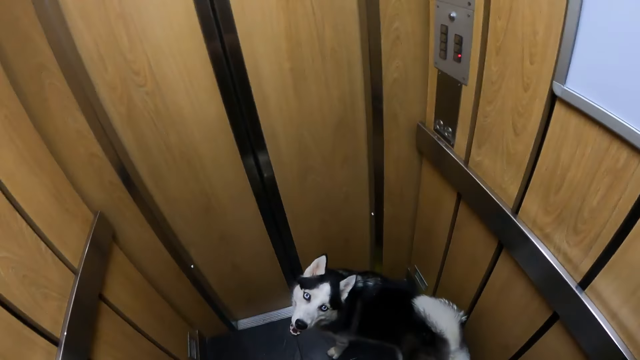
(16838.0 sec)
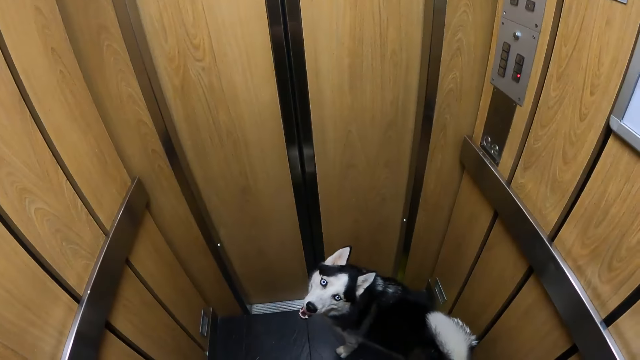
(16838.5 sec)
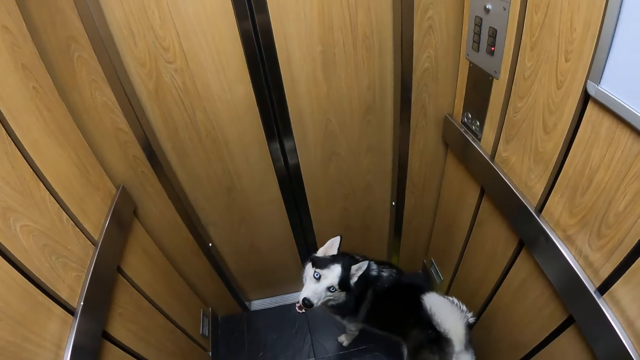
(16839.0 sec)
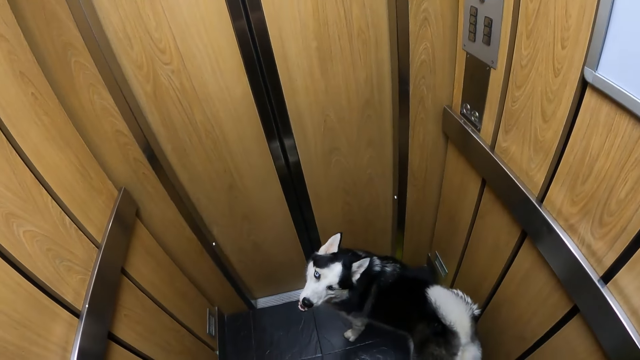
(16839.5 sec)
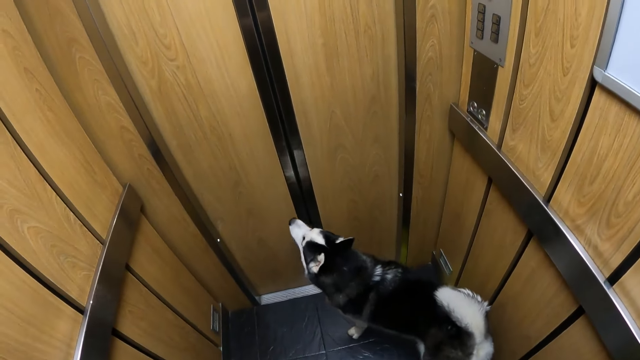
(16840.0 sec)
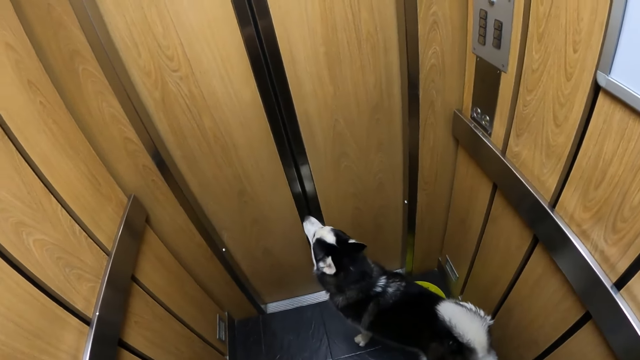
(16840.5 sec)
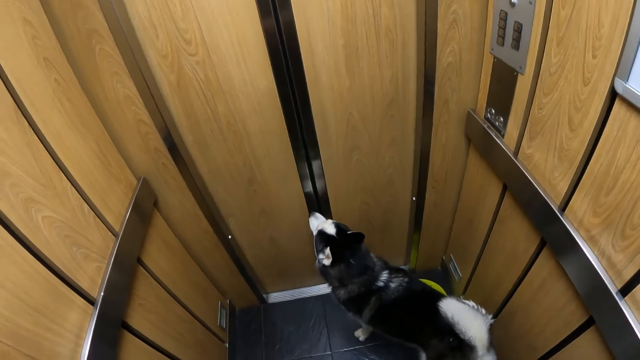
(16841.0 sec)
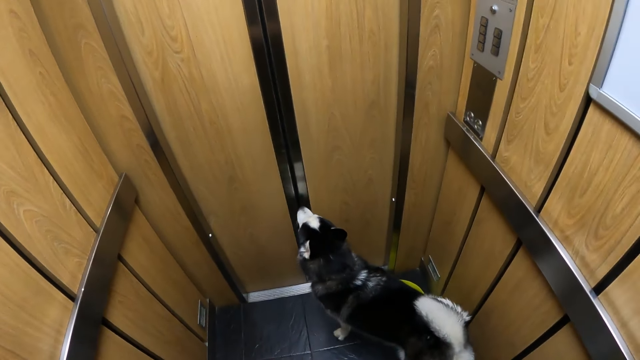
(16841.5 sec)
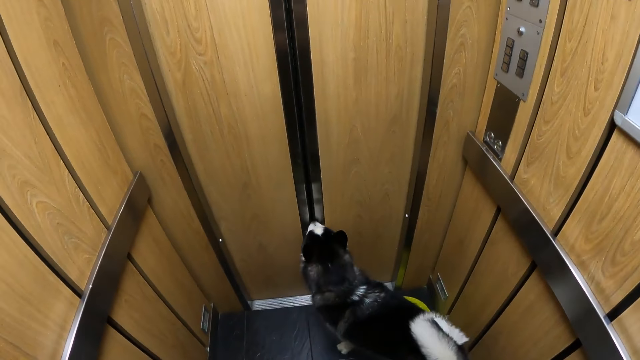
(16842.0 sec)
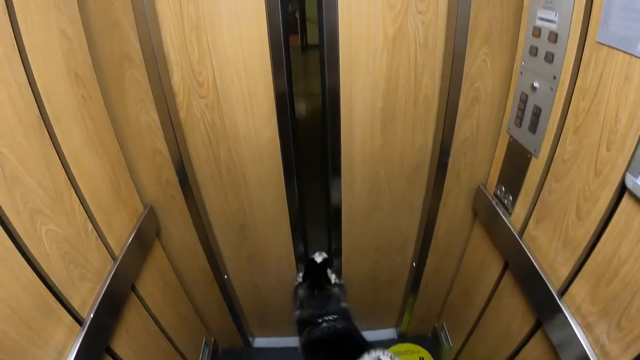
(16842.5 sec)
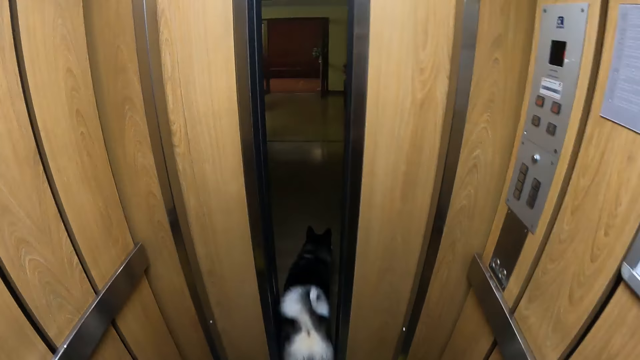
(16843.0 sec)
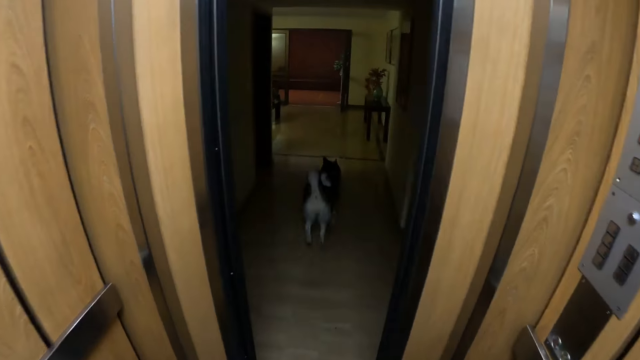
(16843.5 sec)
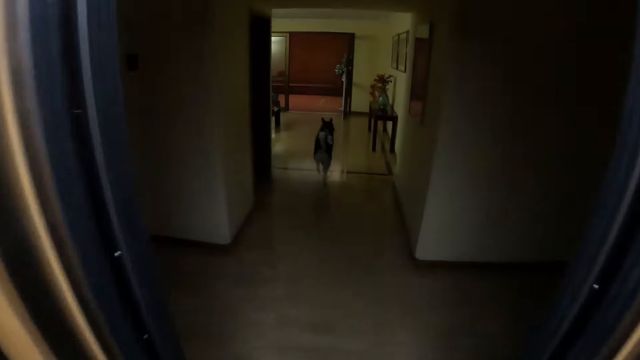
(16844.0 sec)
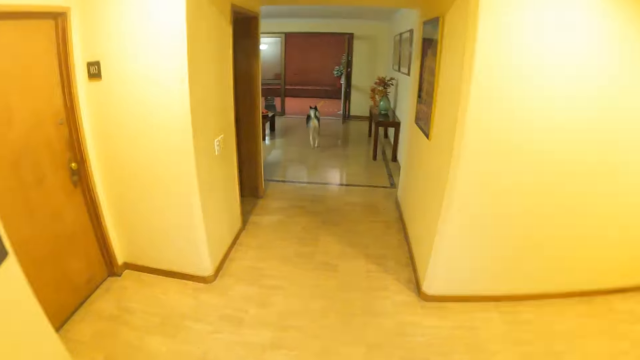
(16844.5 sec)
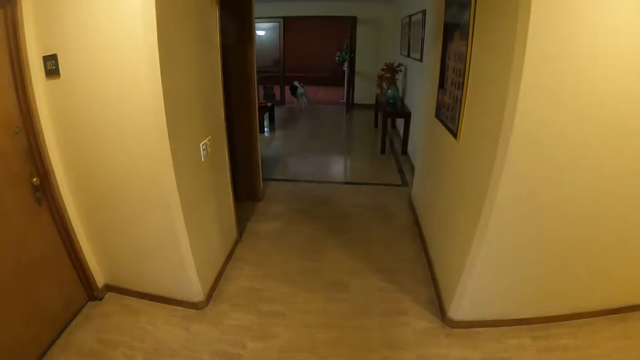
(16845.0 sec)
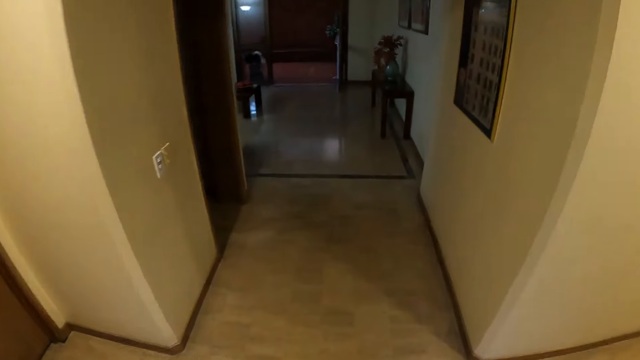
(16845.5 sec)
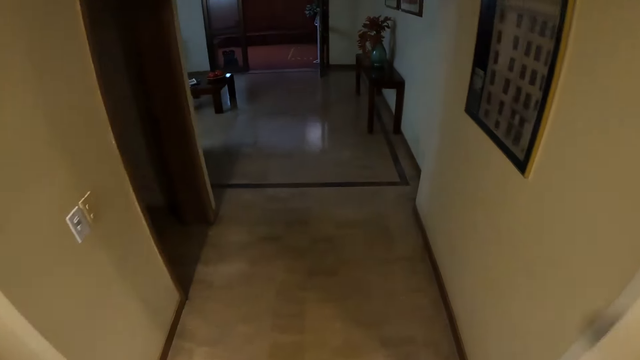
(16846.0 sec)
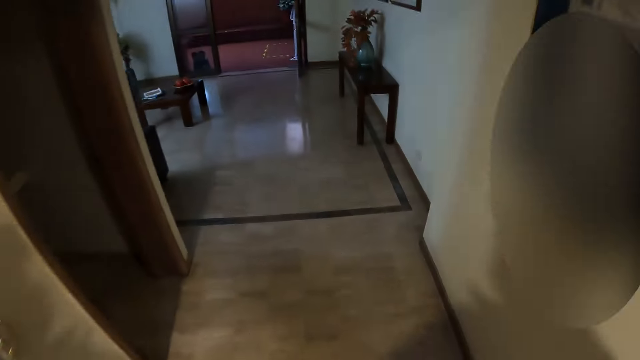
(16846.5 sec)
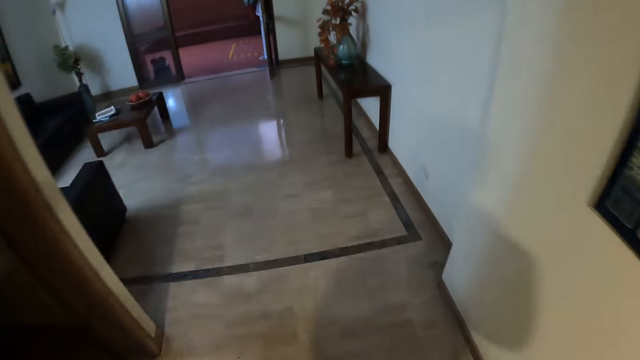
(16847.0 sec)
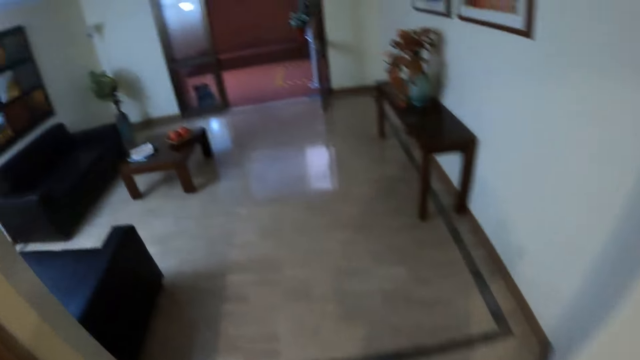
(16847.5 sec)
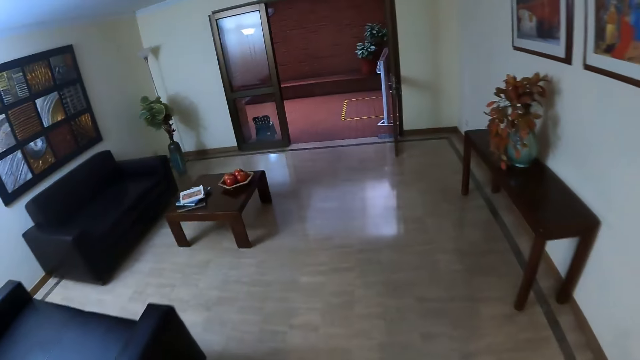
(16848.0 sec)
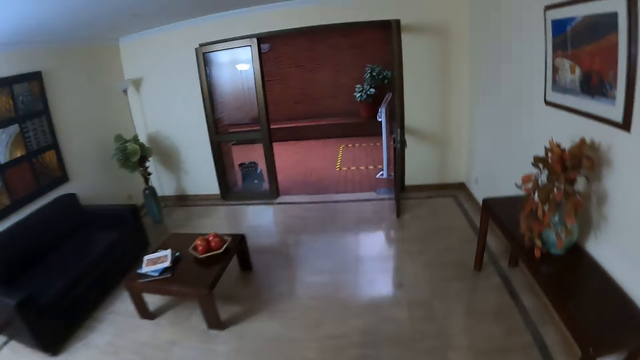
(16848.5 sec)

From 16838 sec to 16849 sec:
The camera wearer looks at a dog. The dog runs out of the elevator. The camera wearer walks out of the lift. They walk in the house.

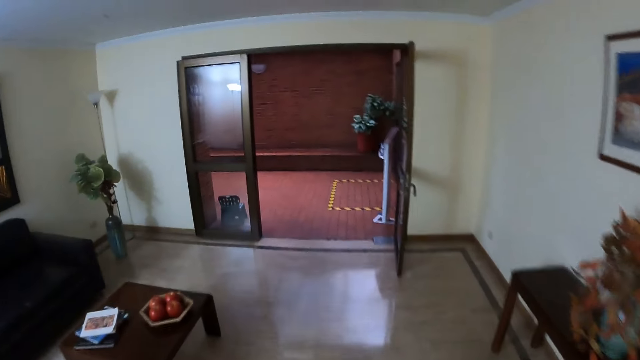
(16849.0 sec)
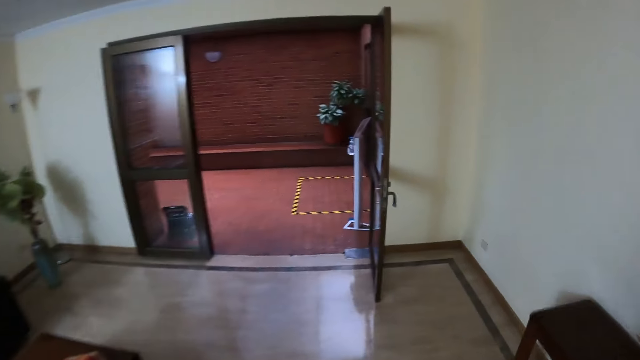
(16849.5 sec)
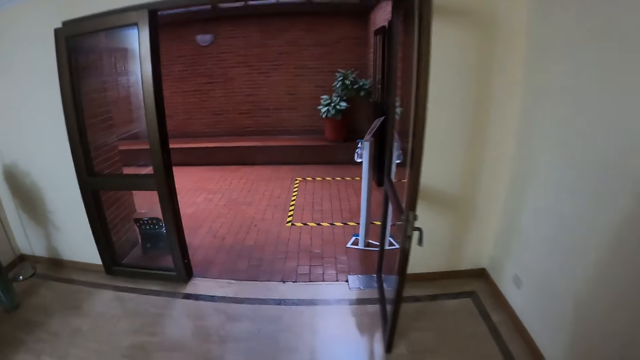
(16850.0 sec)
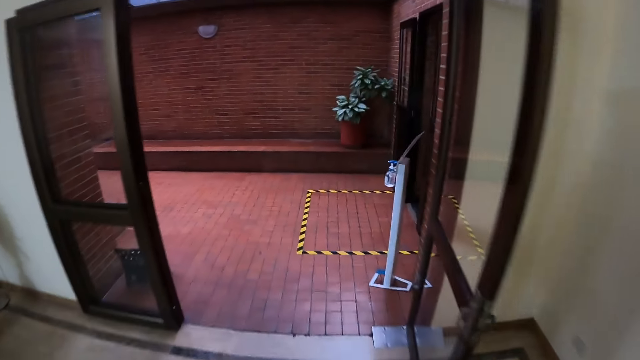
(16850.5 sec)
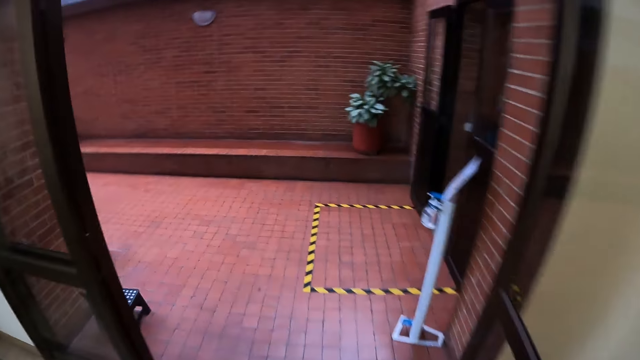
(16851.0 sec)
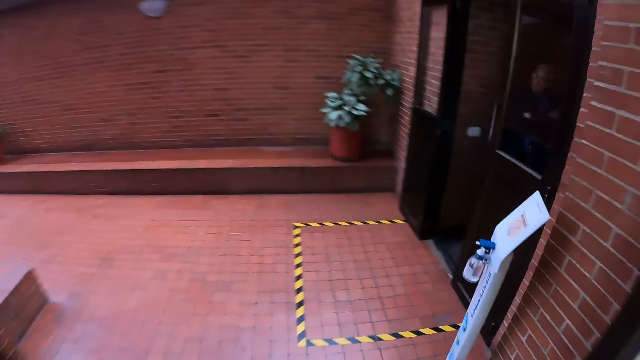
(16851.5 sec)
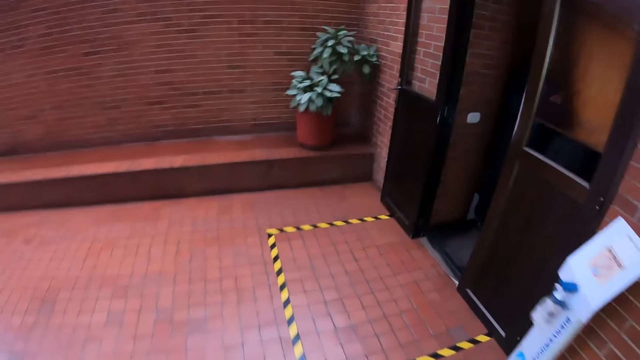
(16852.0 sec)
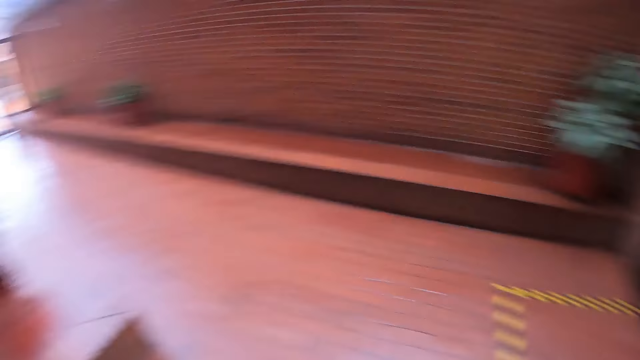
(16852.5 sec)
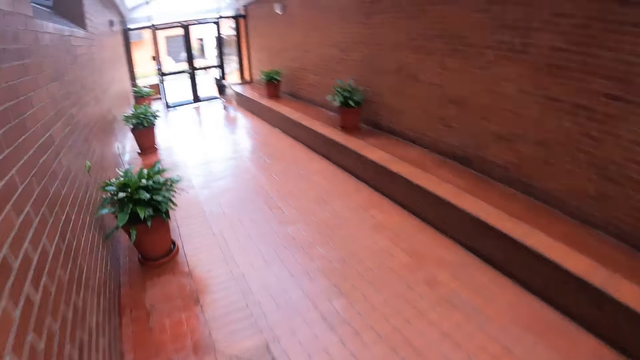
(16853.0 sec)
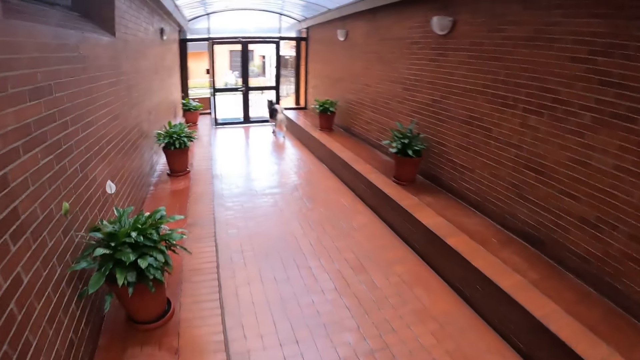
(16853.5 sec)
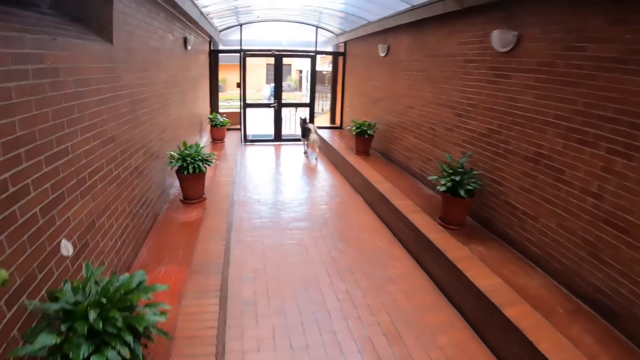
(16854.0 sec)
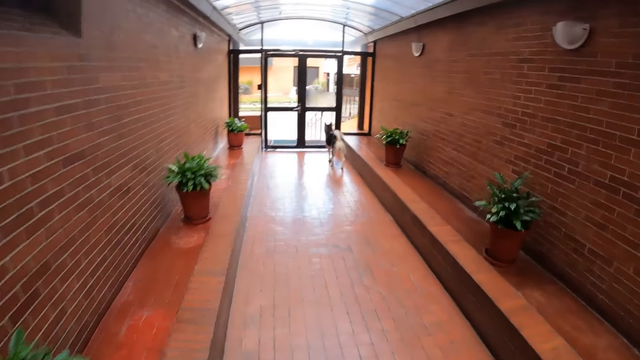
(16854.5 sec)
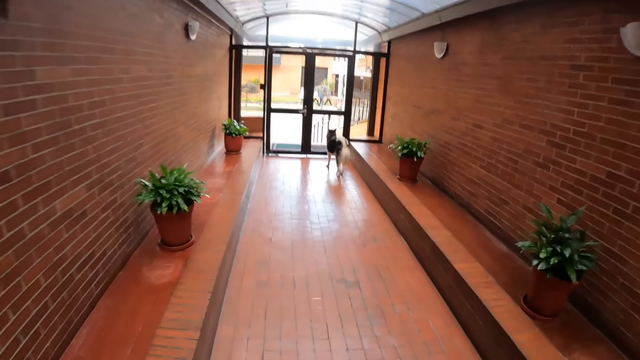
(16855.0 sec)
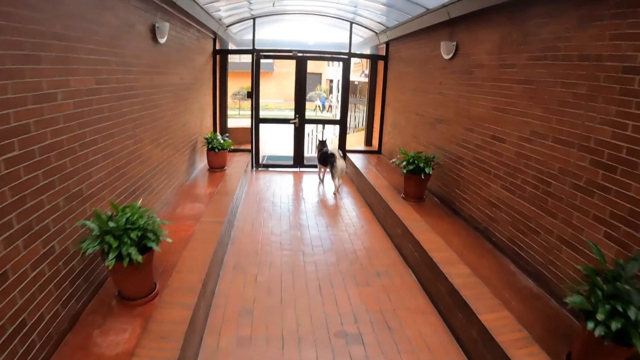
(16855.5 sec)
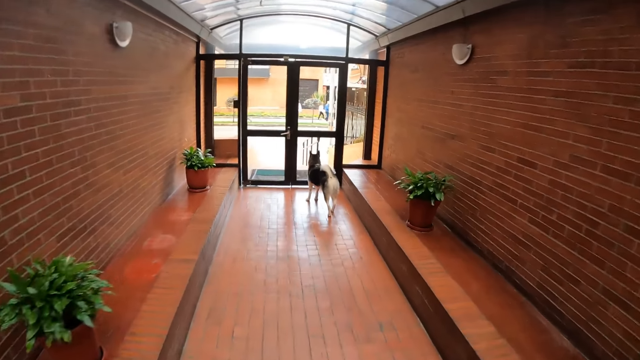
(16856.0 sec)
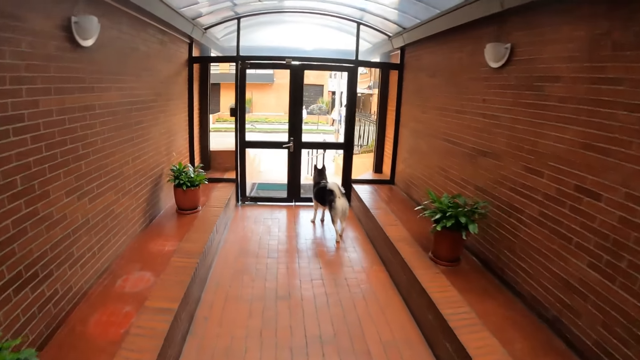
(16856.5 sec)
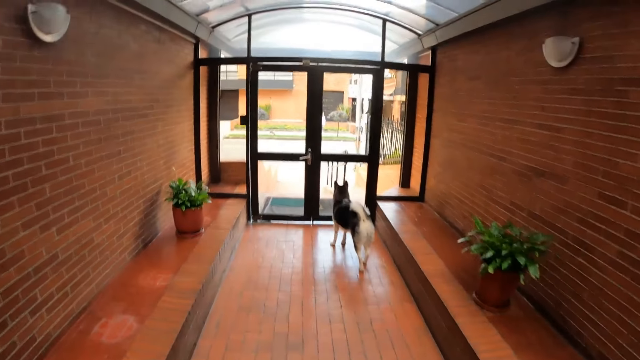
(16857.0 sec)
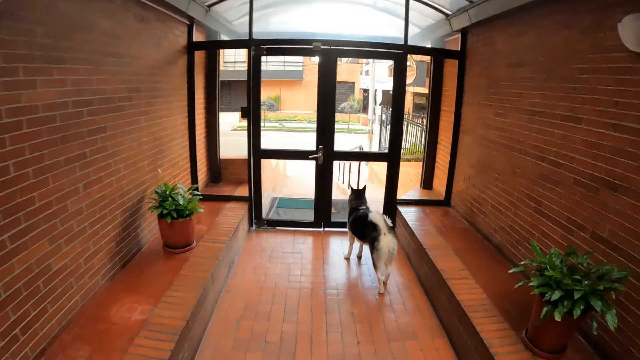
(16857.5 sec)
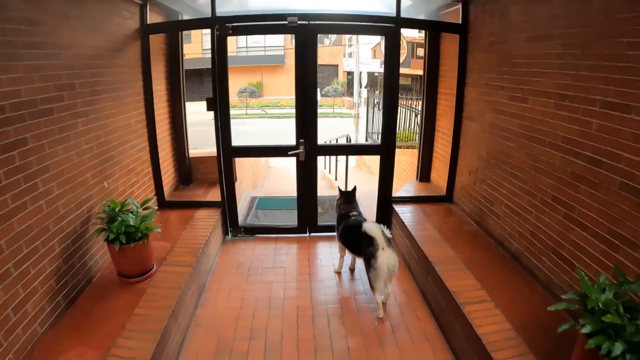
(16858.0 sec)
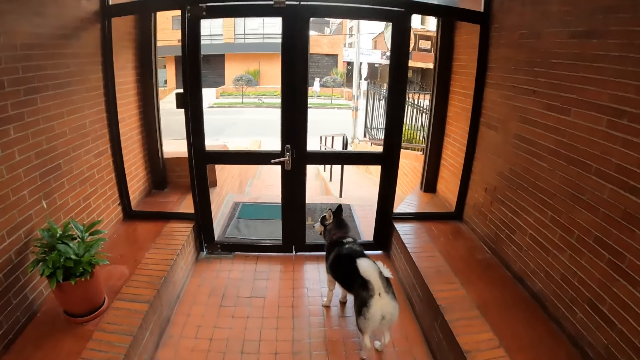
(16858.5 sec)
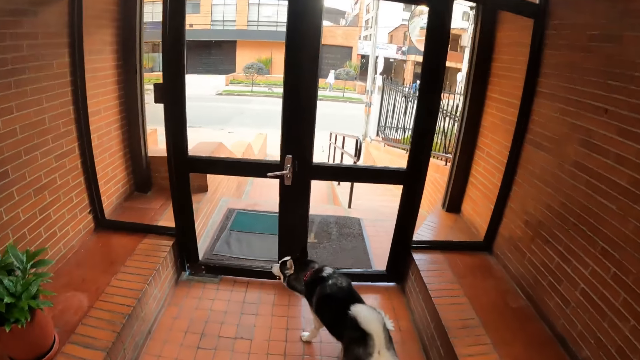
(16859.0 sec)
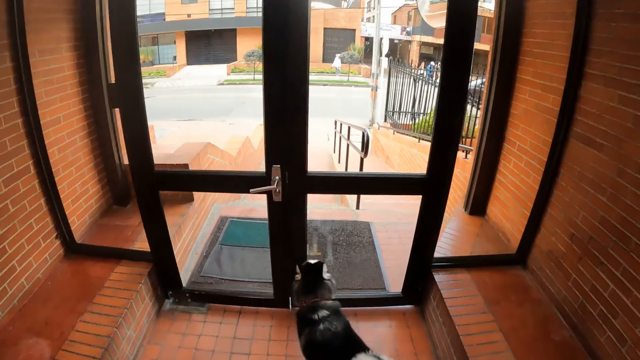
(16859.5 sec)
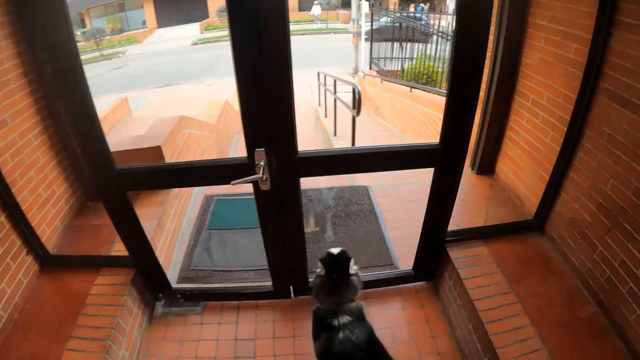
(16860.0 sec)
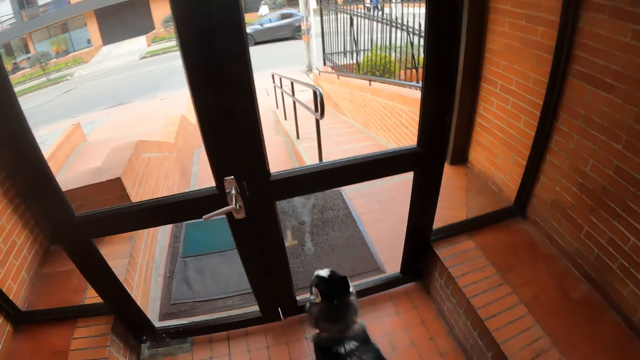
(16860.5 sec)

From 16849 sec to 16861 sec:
The camera wearer walks outside from the elevator. He removes a dog leash from his shoulder with both hands.
